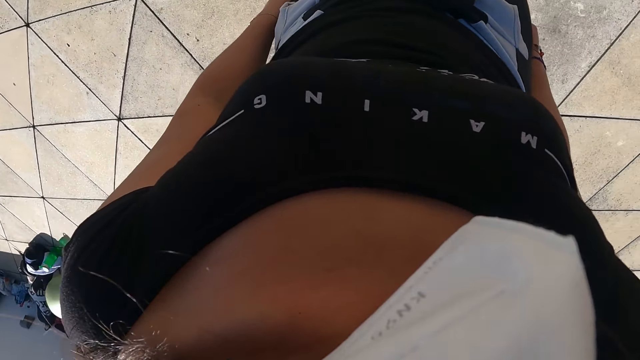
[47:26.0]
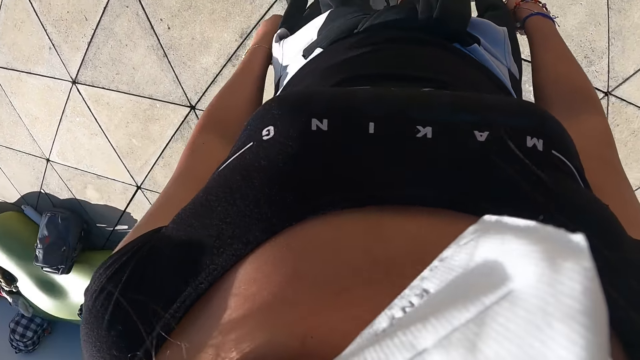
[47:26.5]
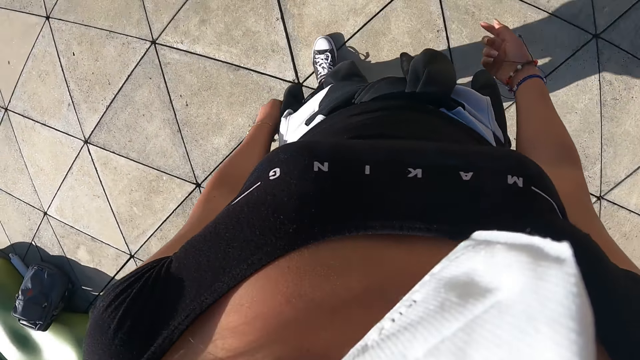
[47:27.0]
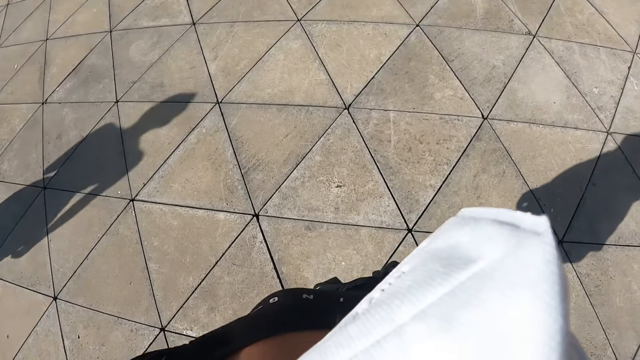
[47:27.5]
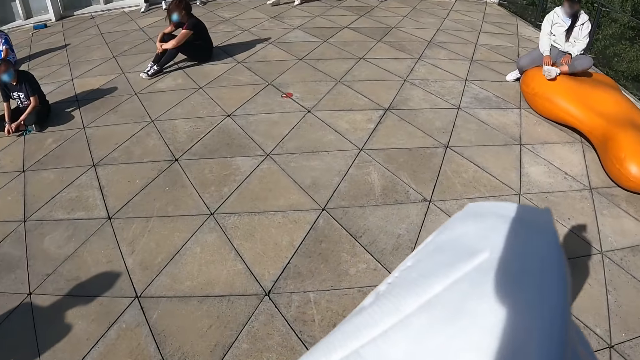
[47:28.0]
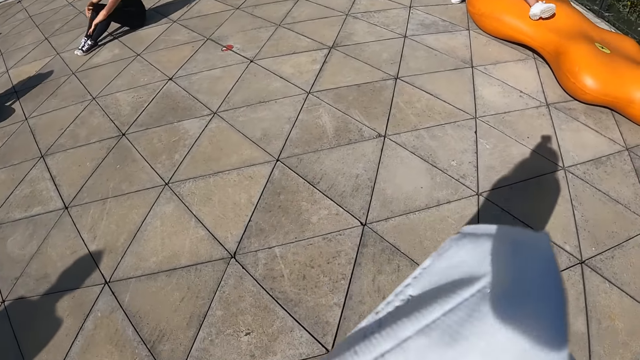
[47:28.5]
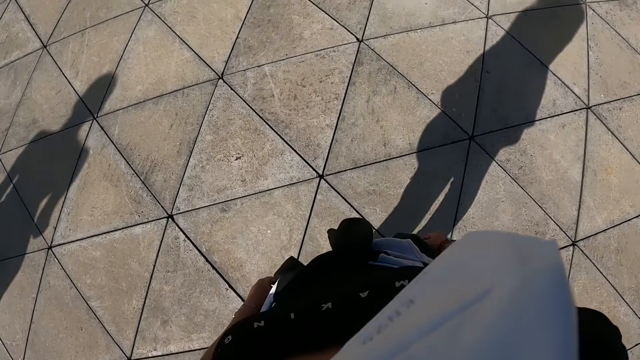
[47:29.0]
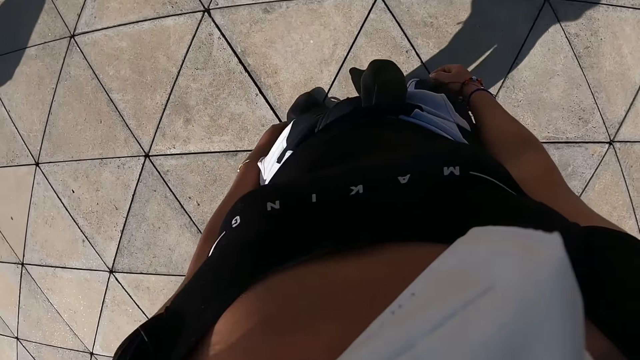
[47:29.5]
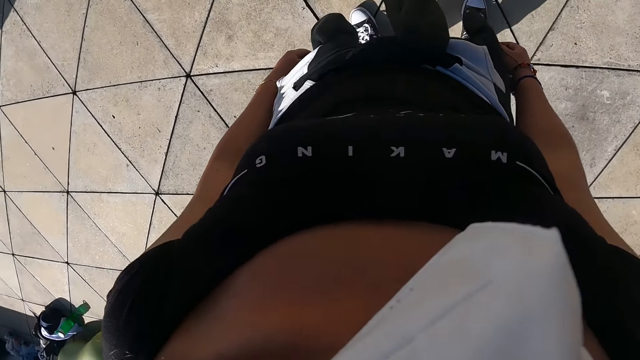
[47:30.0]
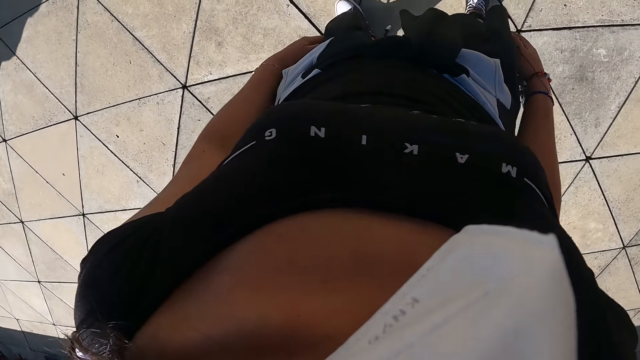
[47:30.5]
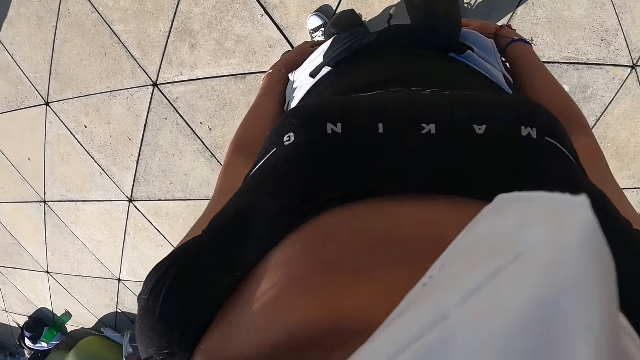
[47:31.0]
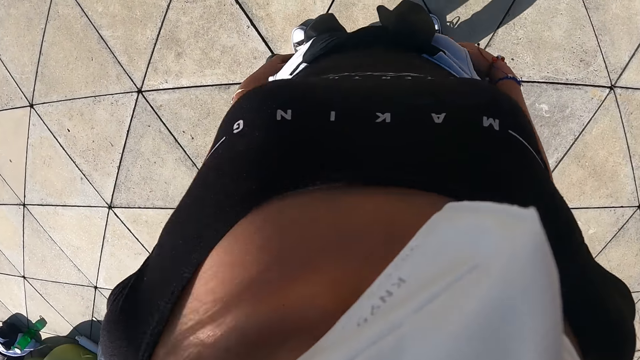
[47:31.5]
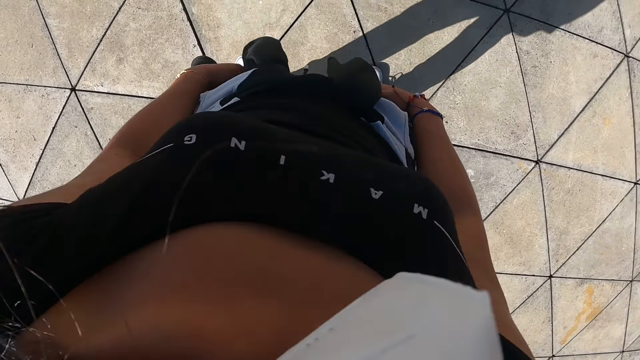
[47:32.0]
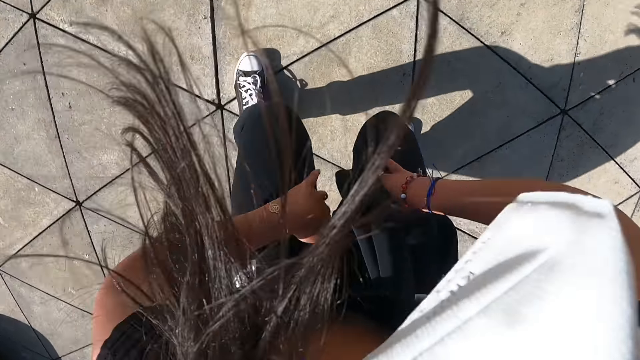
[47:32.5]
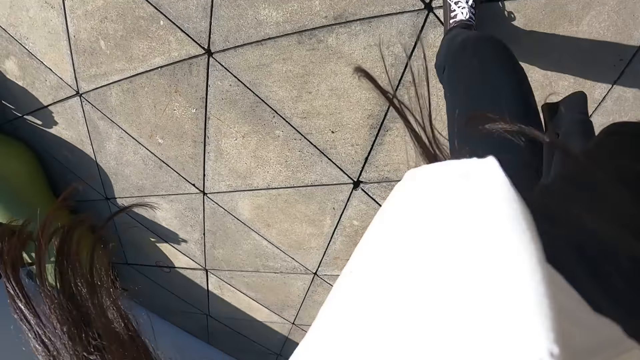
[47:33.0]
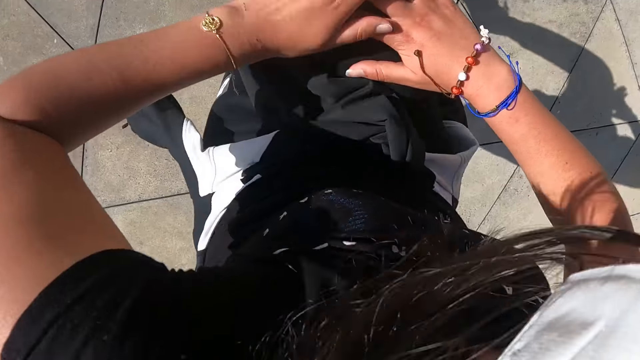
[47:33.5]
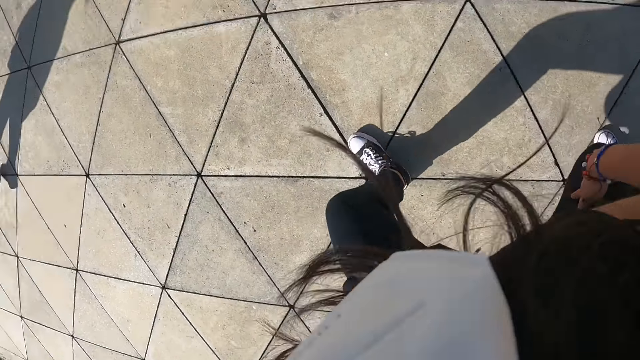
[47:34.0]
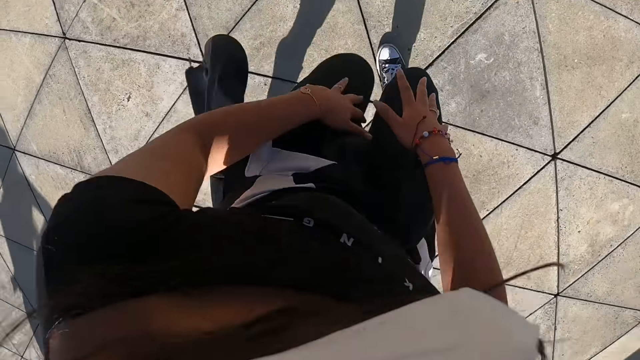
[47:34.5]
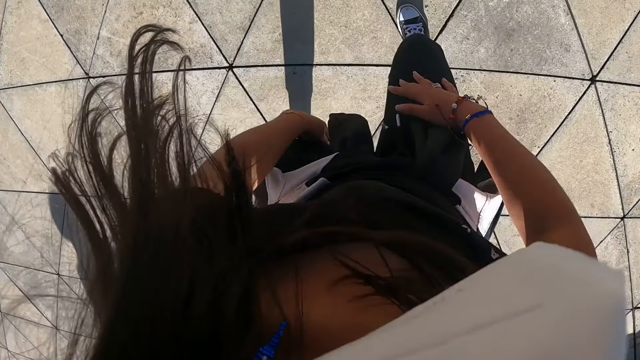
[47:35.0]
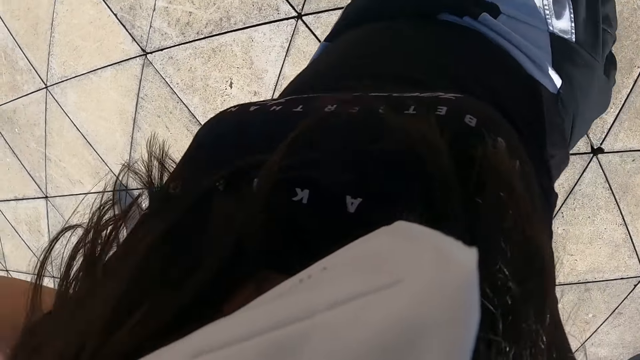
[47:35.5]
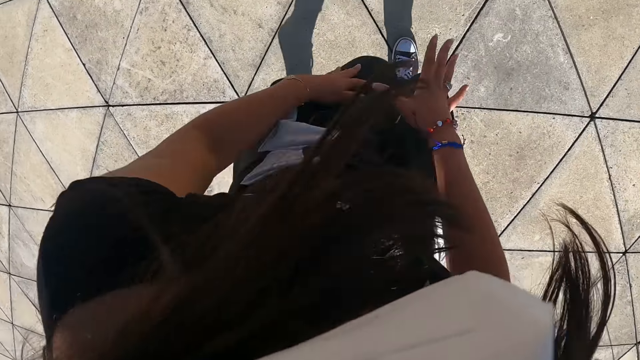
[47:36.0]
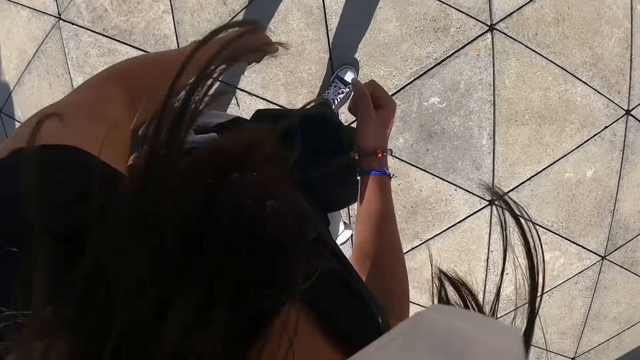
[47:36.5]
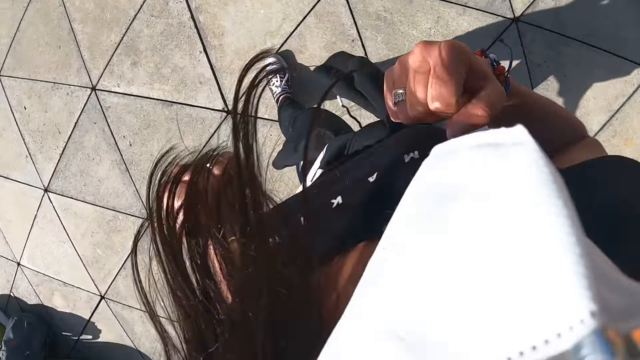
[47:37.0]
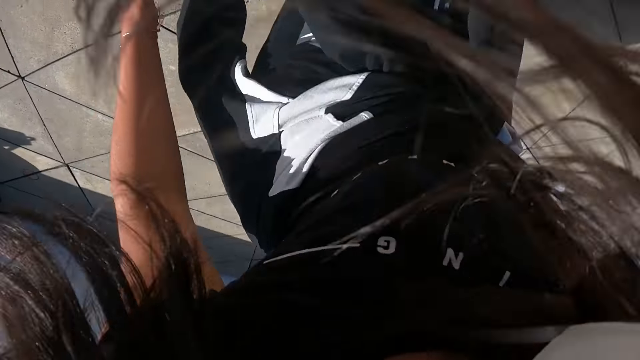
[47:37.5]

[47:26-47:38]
The camera wearer drops hands. They practice some dance moves. They do exercises.

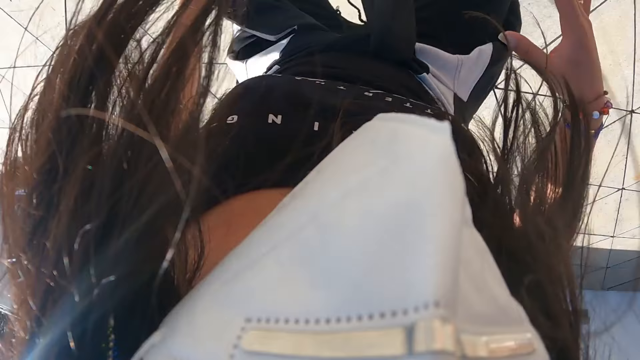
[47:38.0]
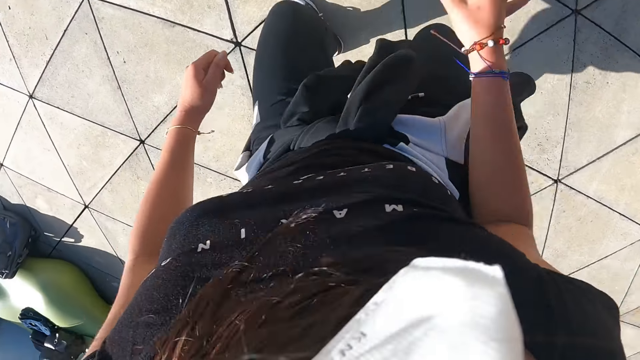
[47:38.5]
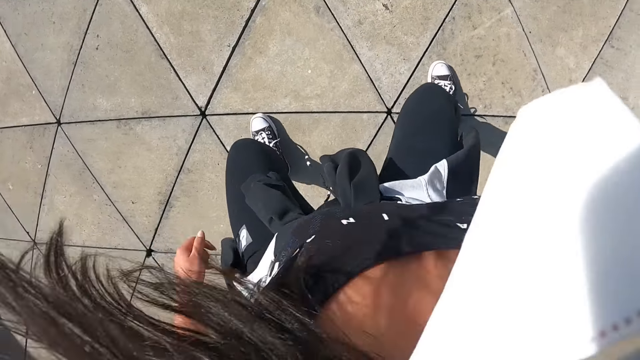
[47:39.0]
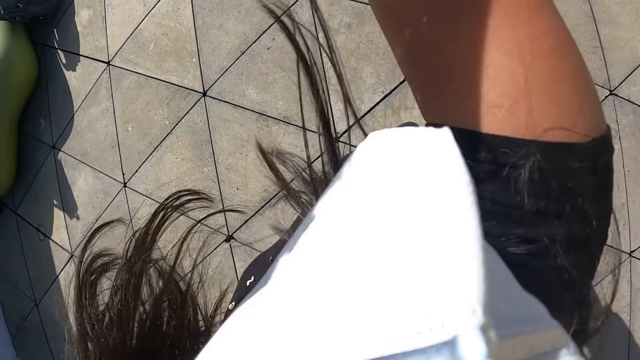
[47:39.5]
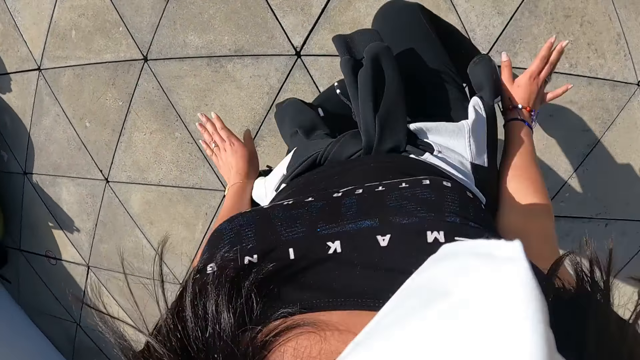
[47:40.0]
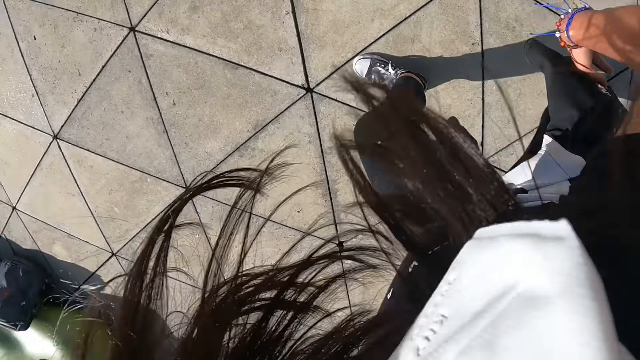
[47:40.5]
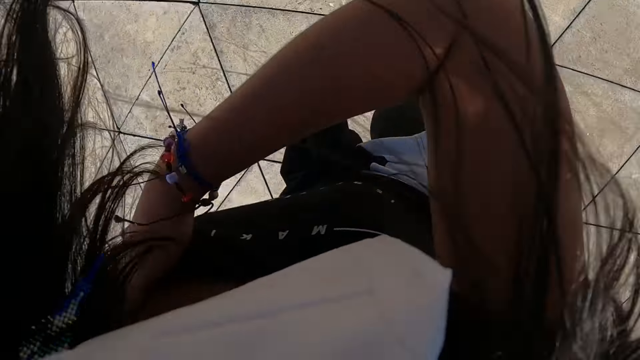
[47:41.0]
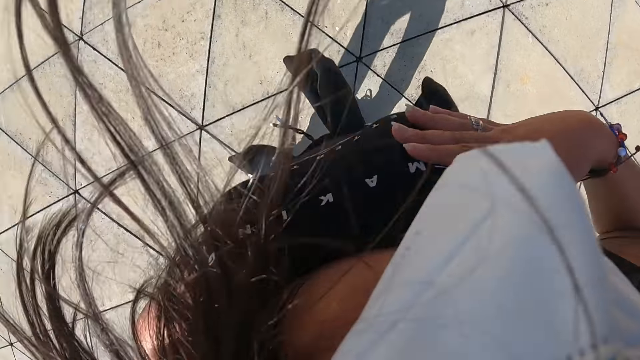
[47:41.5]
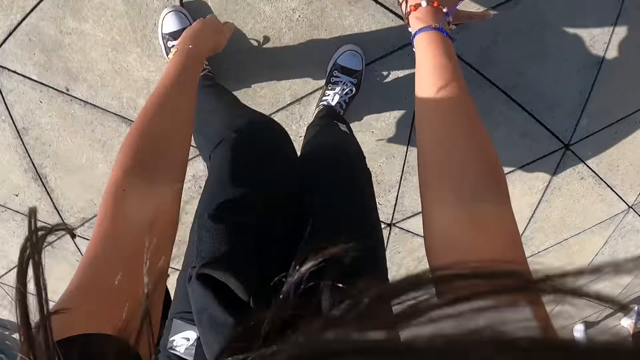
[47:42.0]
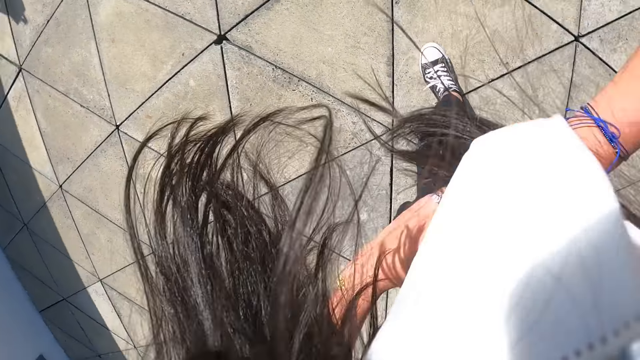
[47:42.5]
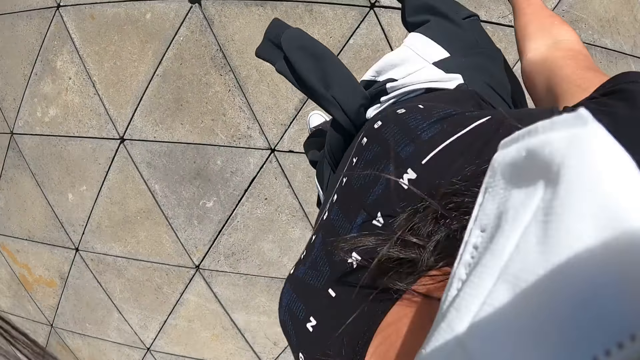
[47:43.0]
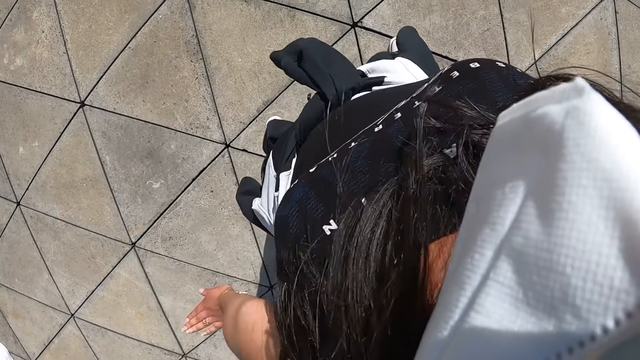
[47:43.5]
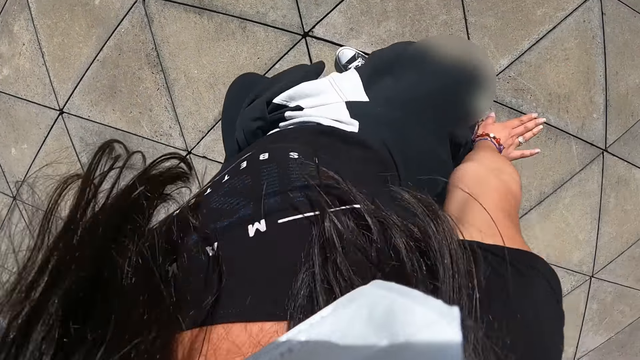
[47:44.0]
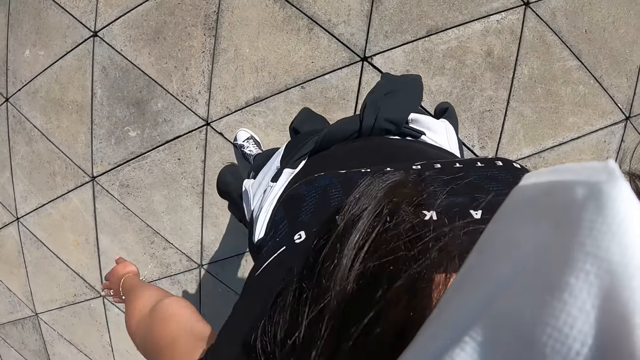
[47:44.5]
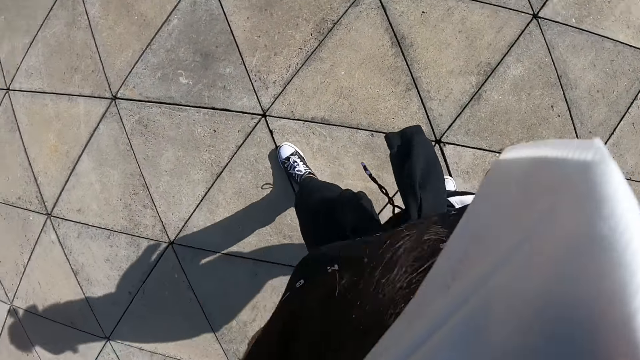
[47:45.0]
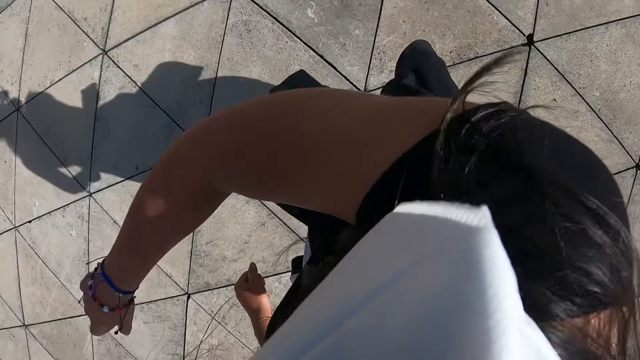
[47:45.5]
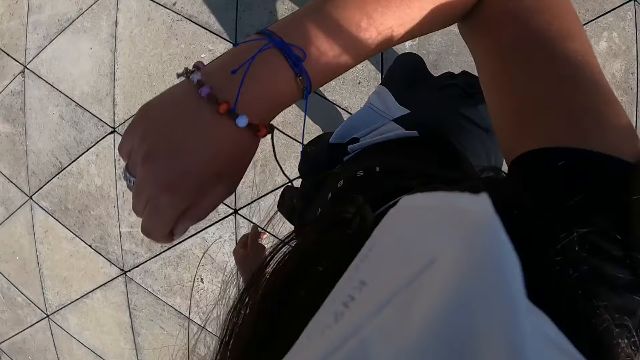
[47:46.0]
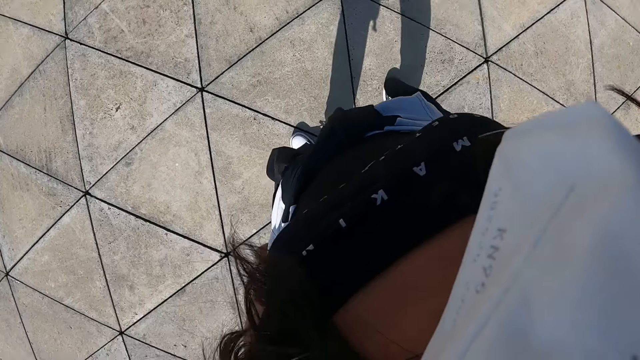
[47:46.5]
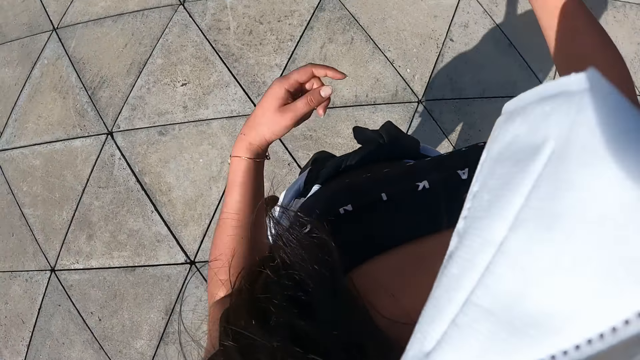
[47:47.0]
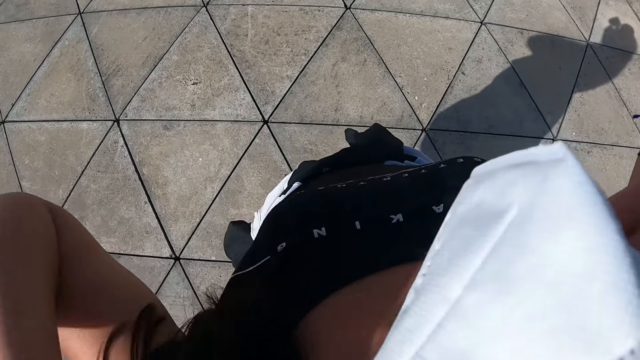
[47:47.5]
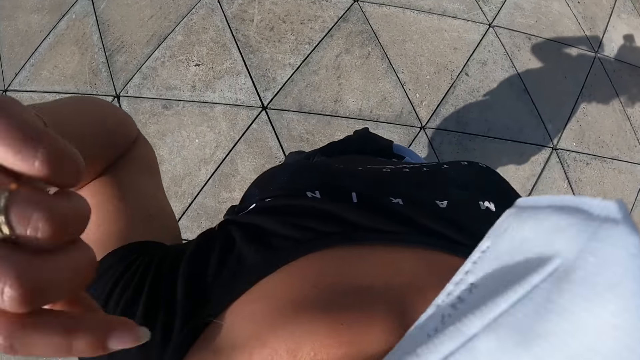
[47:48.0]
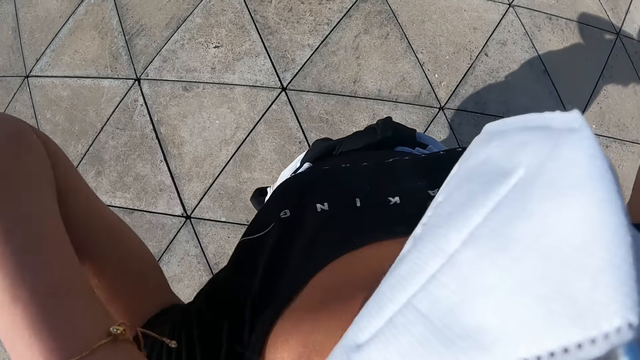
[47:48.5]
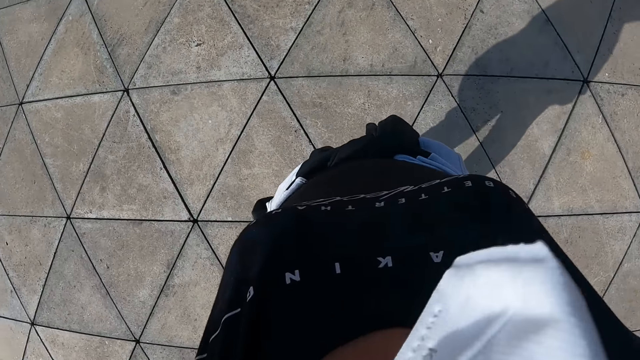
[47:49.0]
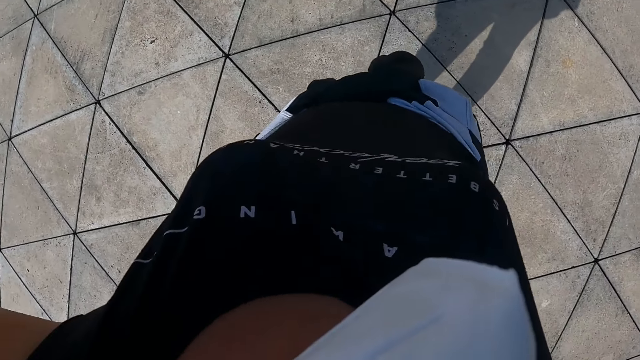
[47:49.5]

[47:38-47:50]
The camera wearer adjusts her hair with both hands. She raises hands.
